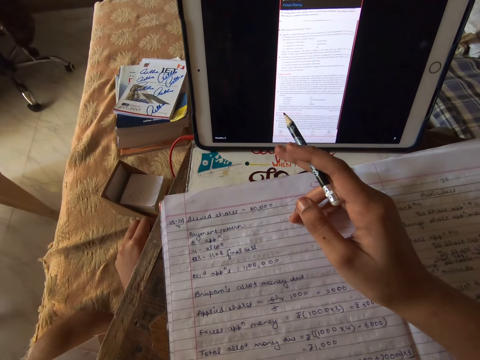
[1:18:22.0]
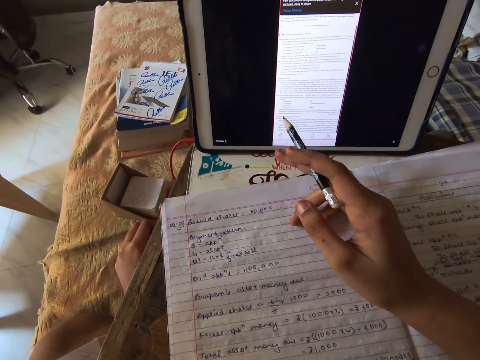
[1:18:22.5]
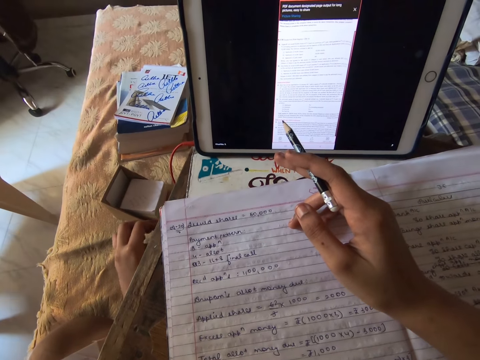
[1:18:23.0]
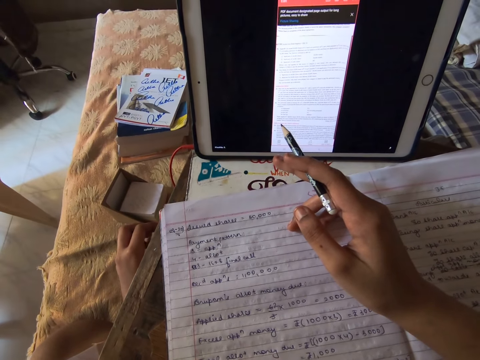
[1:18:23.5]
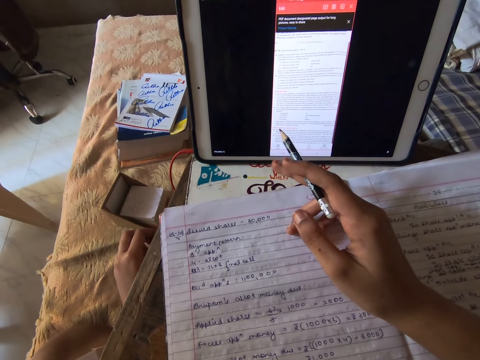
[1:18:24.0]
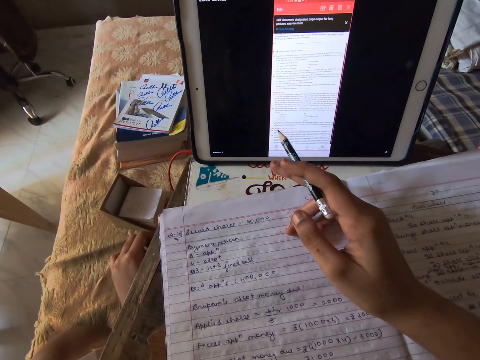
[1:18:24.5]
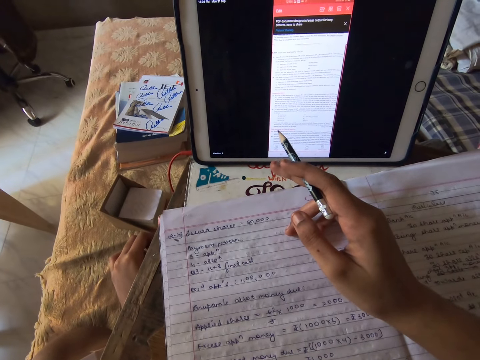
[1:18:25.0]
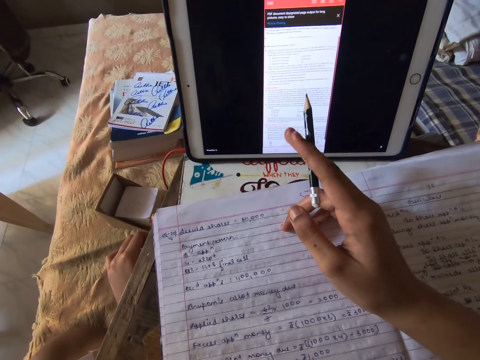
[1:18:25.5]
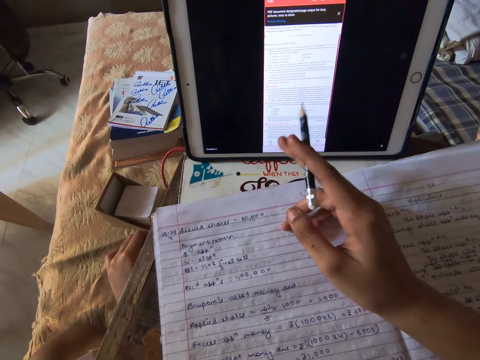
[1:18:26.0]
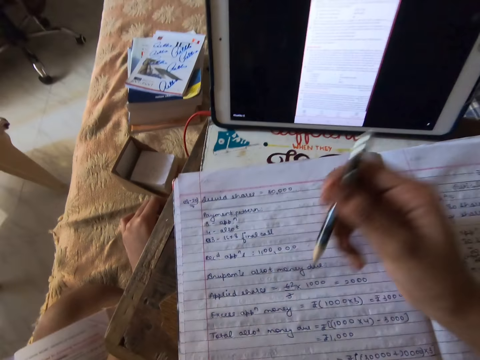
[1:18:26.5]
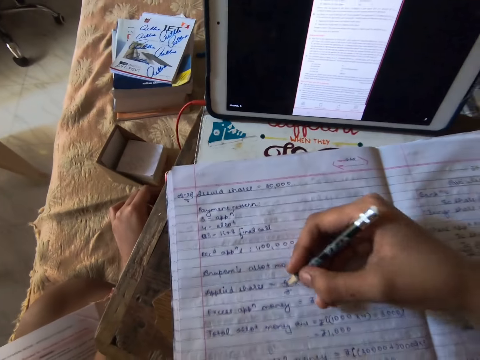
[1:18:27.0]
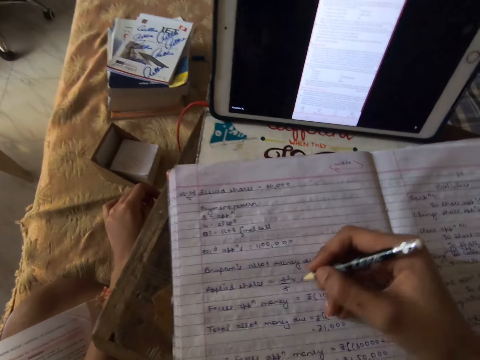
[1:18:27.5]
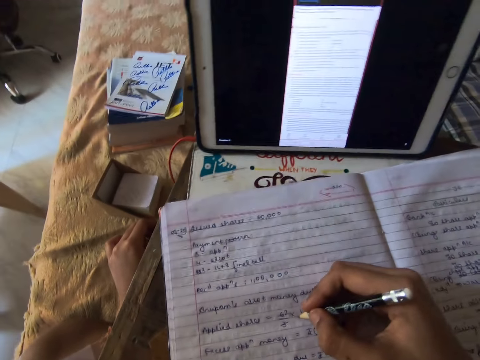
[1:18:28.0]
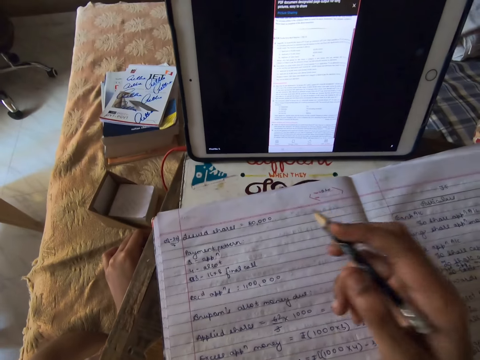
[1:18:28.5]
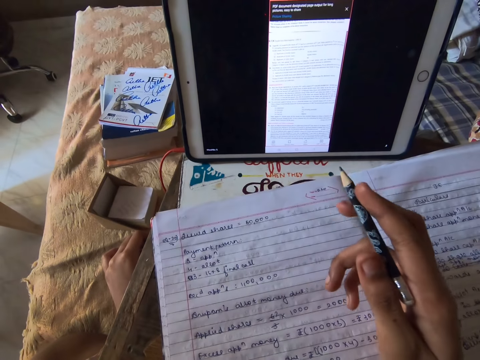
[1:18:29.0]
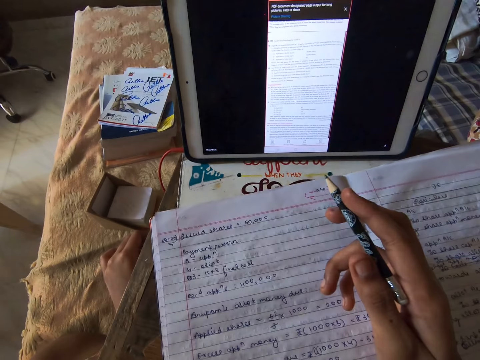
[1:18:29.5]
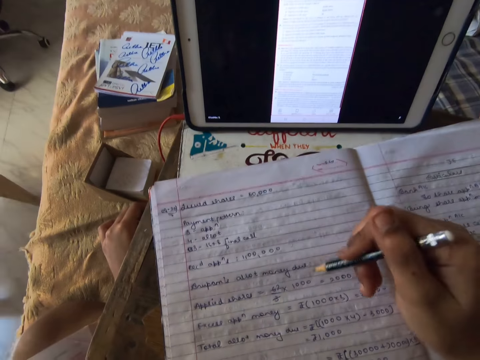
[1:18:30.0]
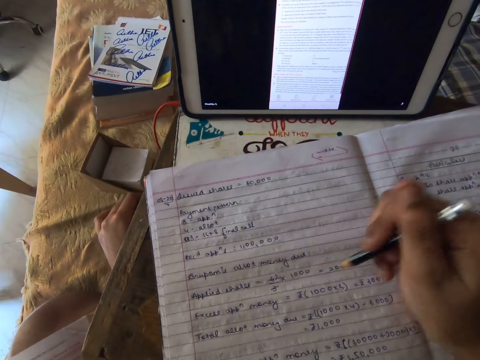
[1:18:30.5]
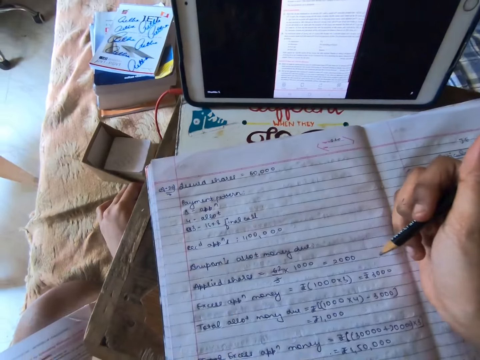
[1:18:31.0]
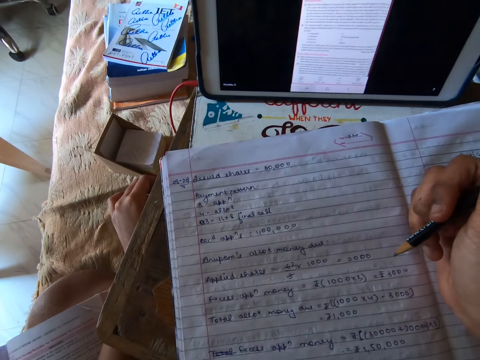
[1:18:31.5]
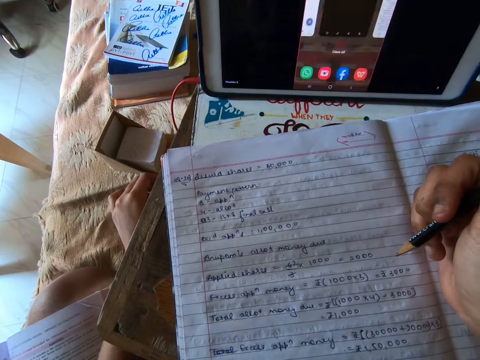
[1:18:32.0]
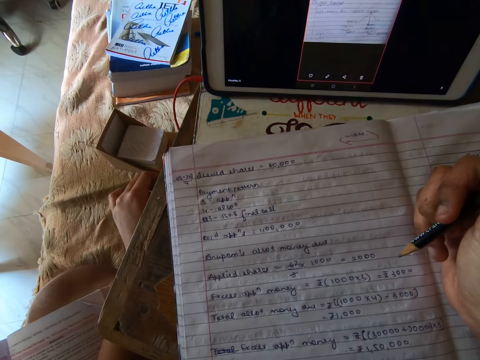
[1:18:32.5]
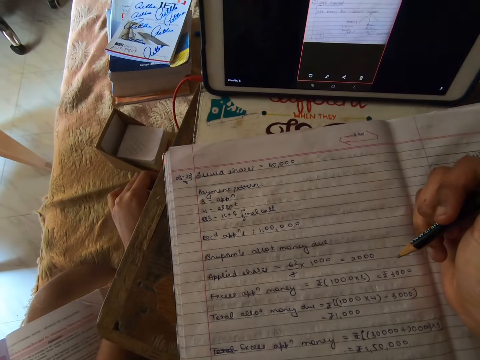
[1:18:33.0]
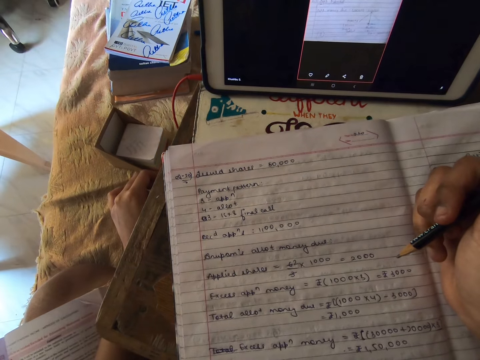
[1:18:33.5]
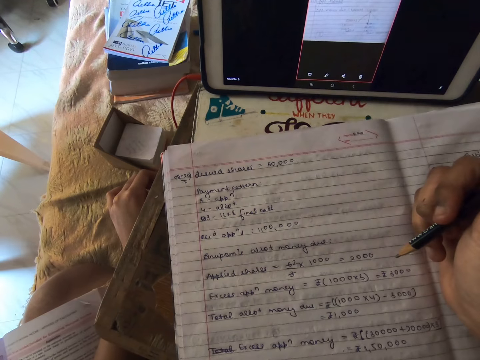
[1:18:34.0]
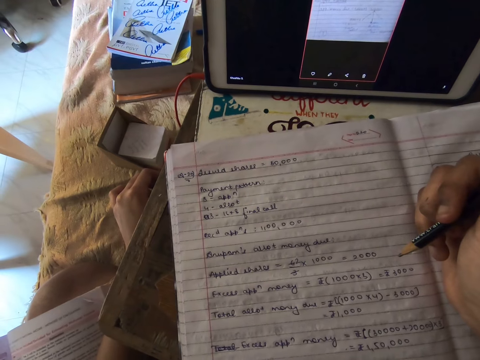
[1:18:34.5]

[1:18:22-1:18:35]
The camera wearer points on the exercise book with the pencil. They hold the pencil. They read the book.

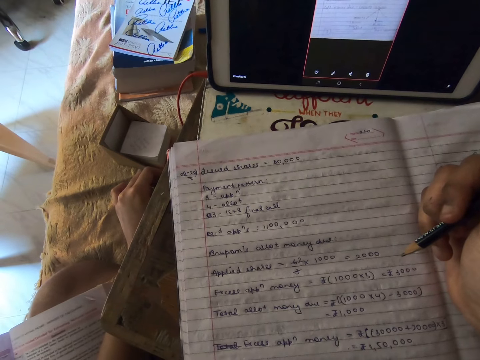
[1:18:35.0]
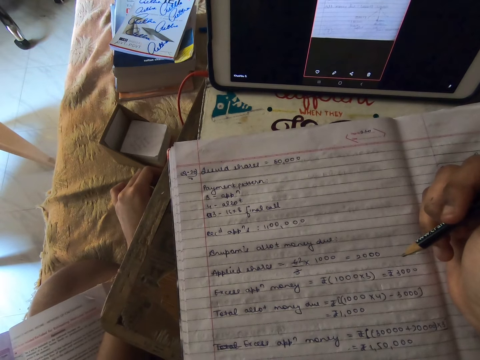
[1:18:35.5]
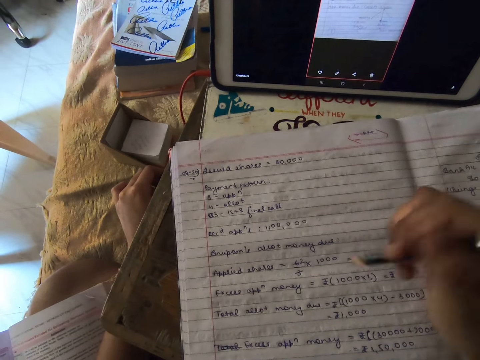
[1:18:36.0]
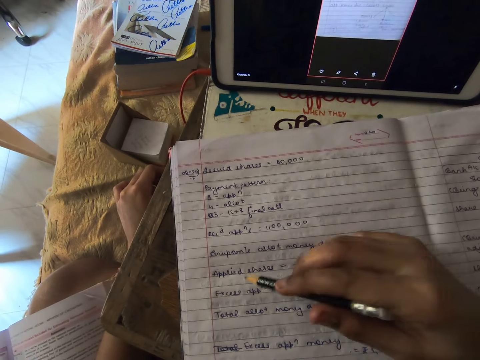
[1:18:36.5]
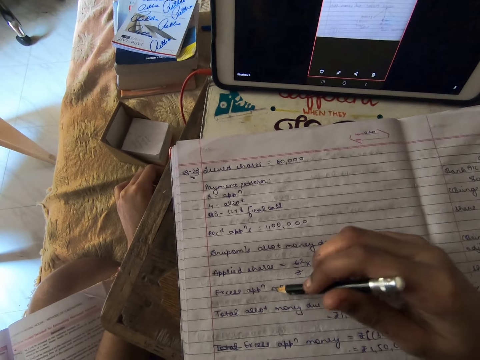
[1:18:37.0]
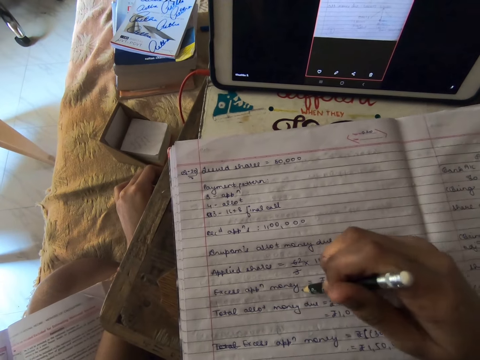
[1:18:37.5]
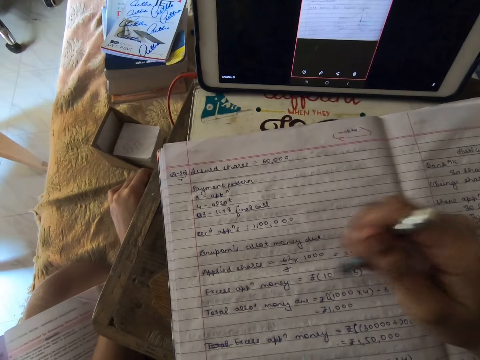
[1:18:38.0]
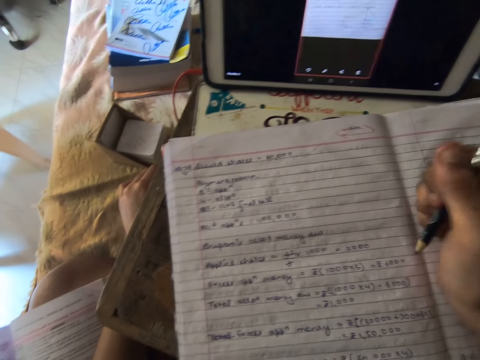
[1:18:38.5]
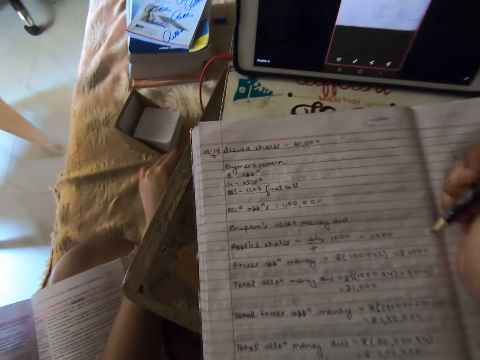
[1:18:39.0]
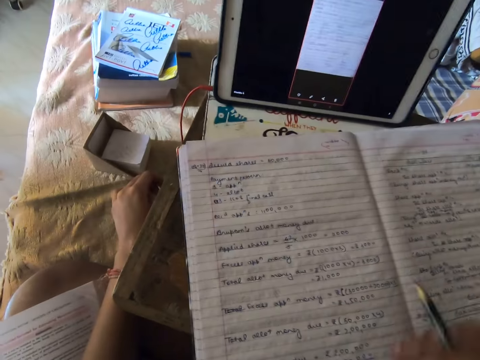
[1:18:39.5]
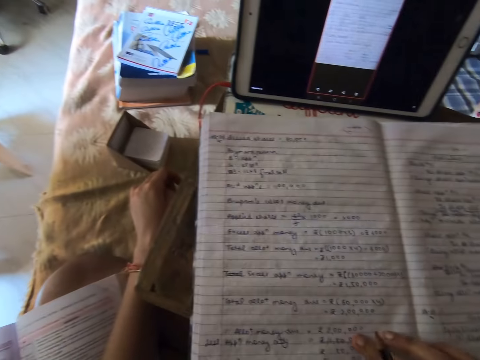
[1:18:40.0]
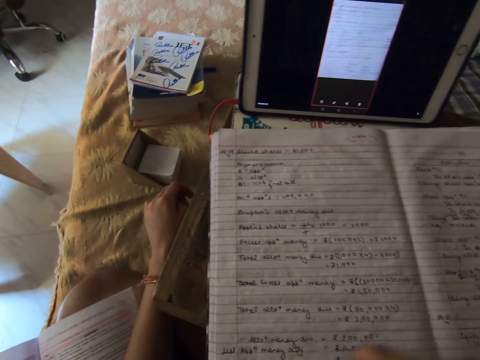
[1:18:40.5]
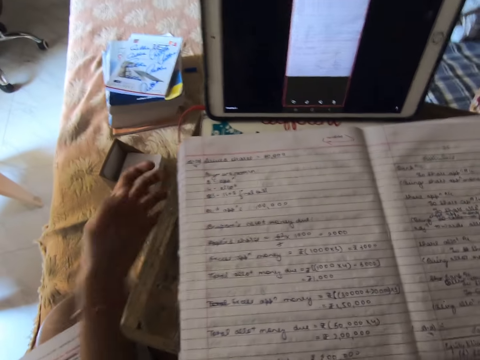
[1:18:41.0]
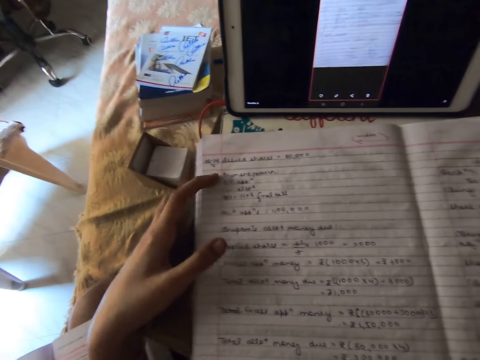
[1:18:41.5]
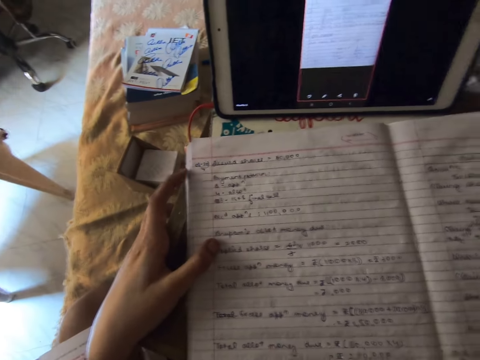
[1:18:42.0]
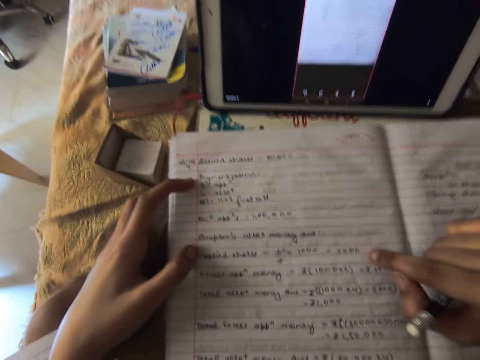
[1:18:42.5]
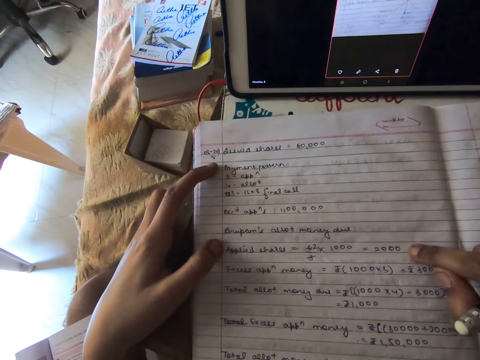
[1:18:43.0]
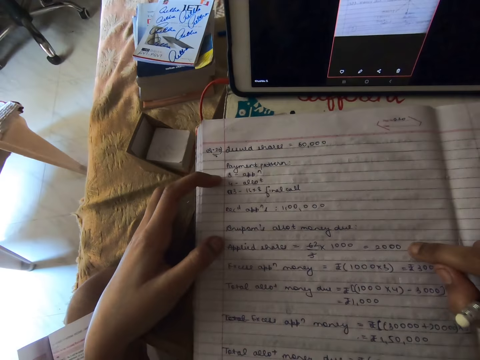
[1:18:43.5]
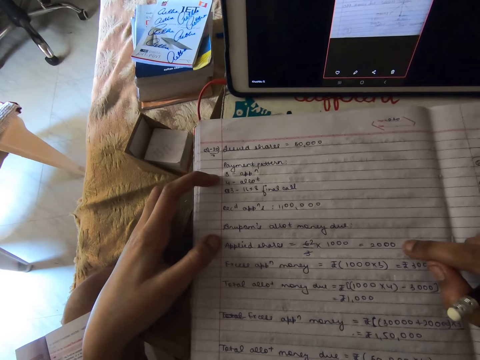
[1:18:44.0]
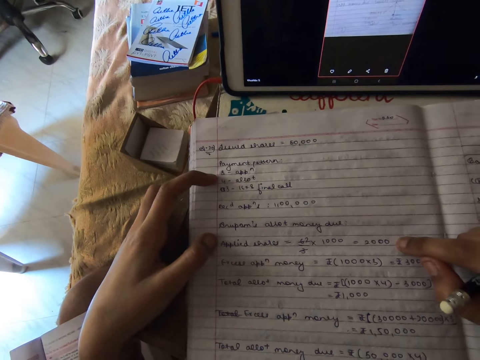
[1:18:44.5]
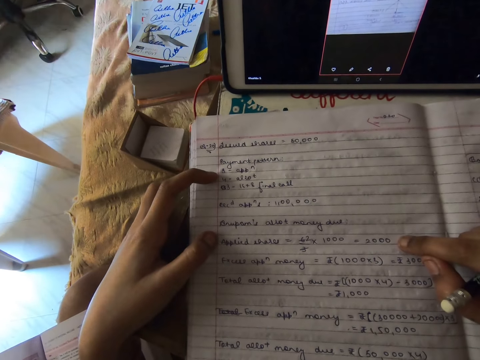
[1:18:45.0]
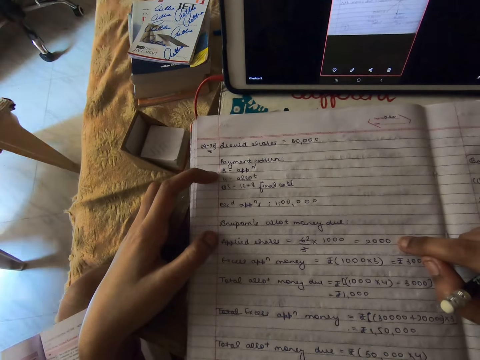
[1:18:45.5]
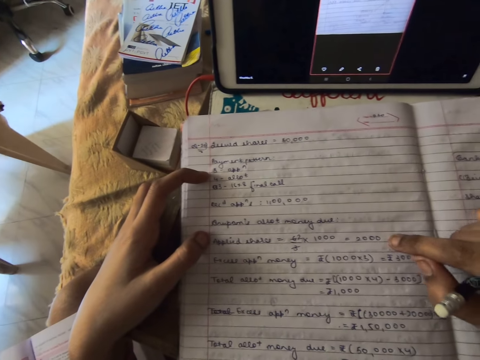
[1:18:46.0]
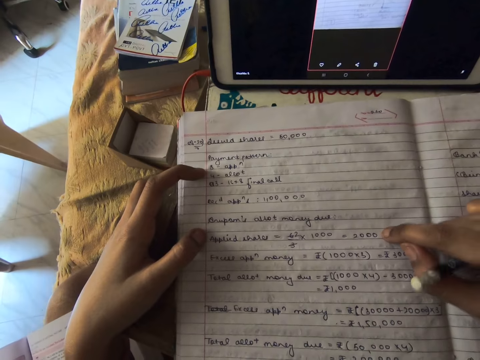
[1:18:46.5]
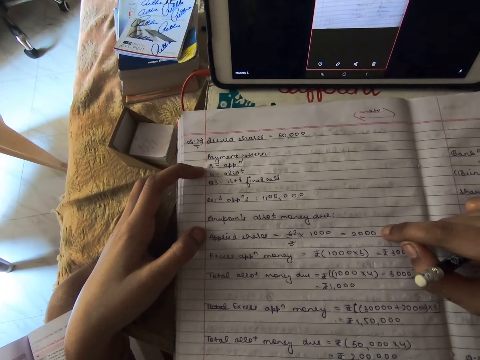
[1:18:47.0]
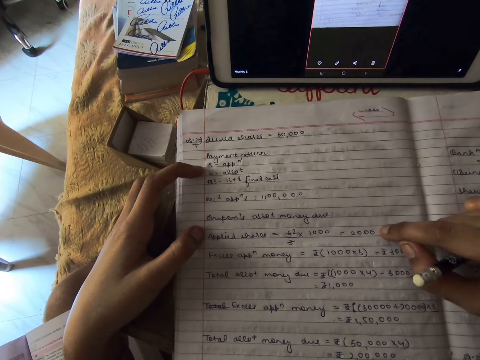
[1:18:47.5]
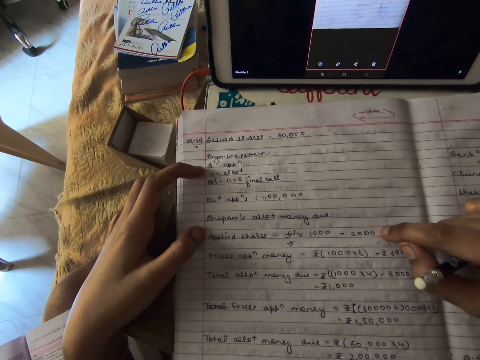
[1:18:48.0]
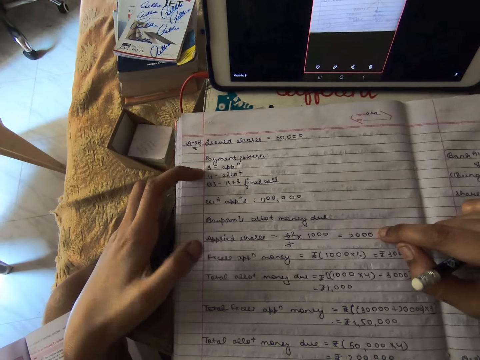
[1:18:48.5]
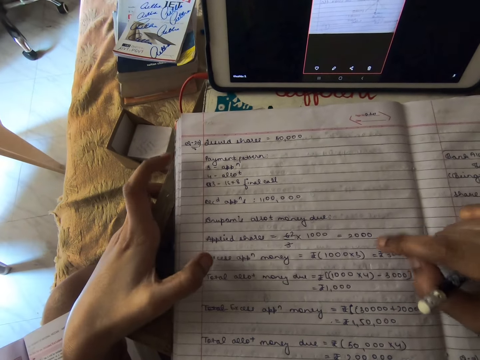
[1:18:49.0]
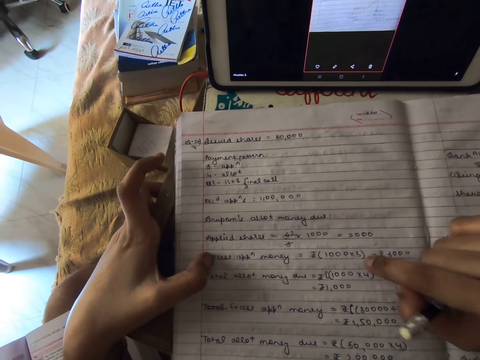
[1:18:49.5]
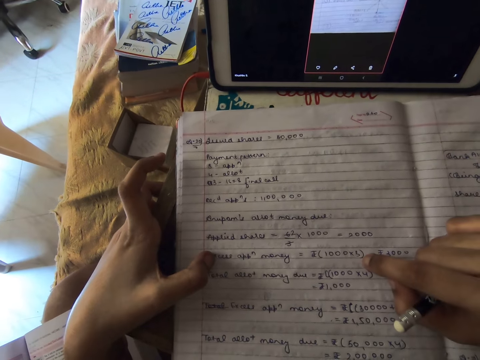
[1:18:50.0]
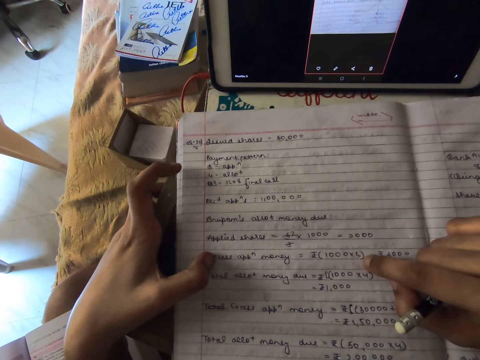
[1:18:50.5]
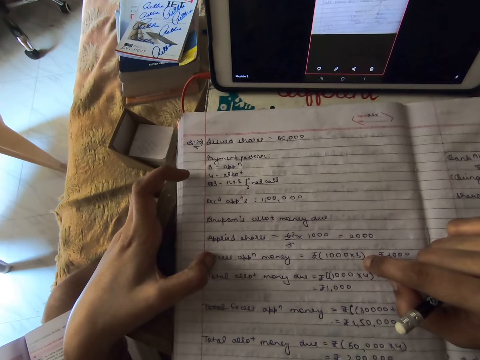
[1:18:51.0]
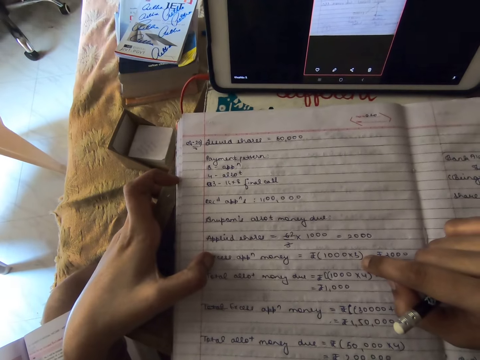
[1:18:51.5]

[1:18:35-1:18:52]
The camera wearer points on the exercise book with the pencil. She reads the book. She puts her left hand on the exercise book. She points her finger on the exercise book. She puts the fingers on the book. She reads the book. She moves the fingers.
